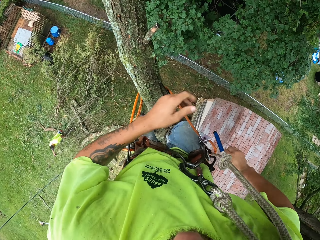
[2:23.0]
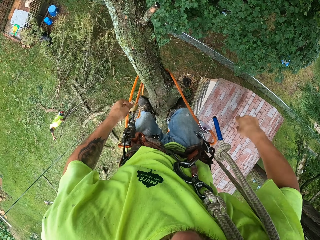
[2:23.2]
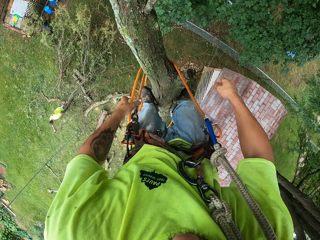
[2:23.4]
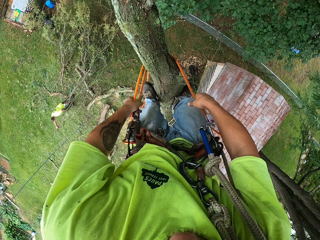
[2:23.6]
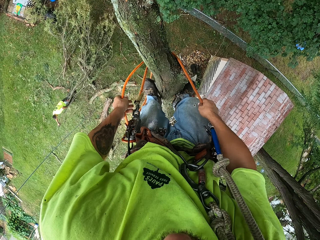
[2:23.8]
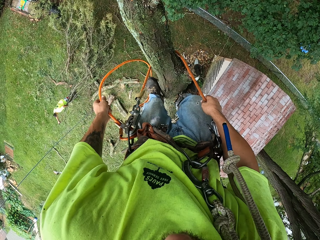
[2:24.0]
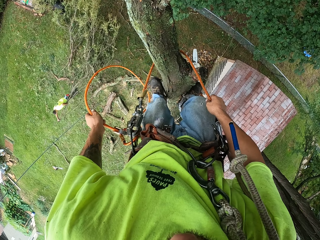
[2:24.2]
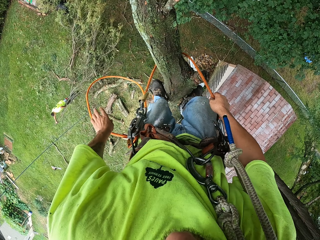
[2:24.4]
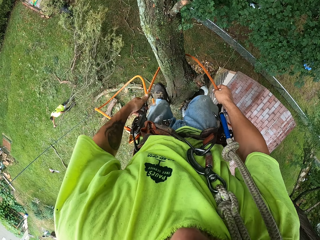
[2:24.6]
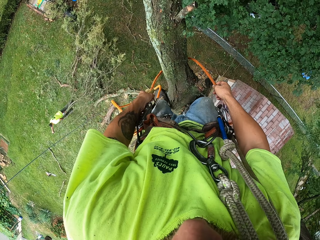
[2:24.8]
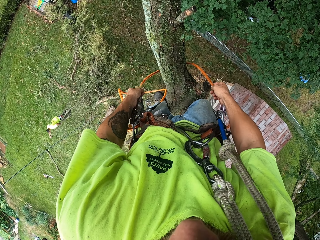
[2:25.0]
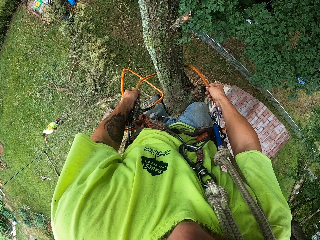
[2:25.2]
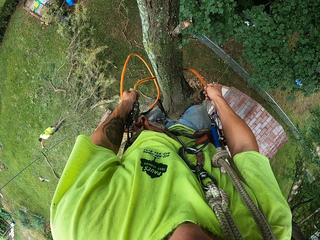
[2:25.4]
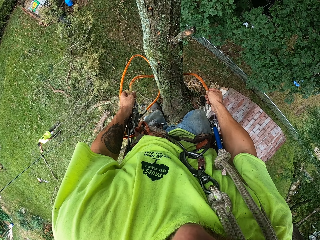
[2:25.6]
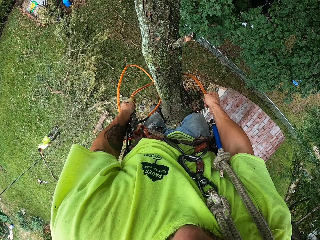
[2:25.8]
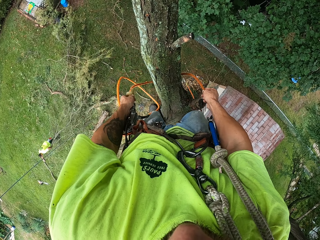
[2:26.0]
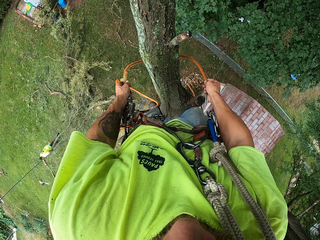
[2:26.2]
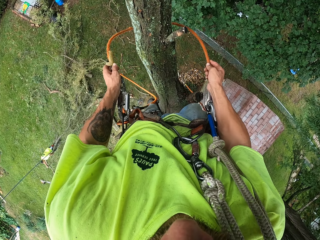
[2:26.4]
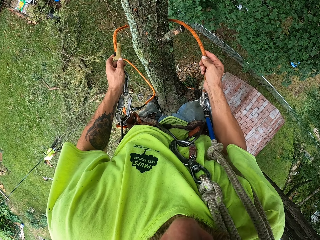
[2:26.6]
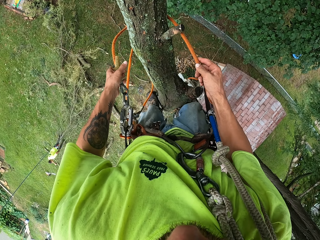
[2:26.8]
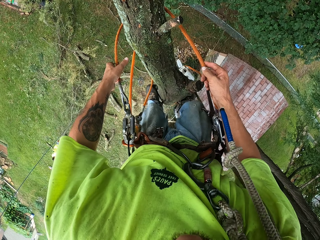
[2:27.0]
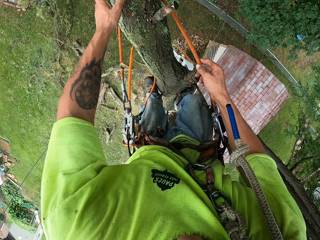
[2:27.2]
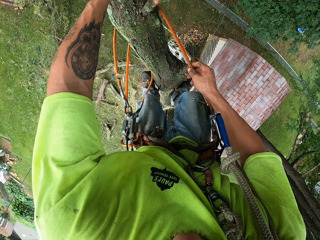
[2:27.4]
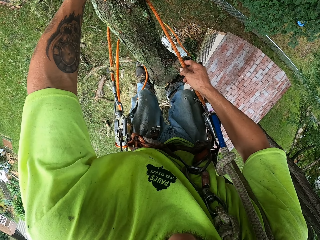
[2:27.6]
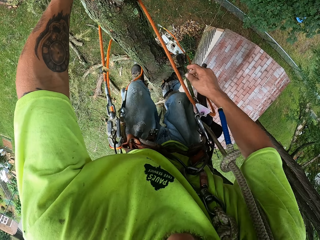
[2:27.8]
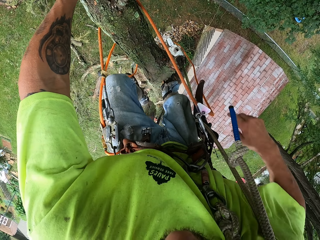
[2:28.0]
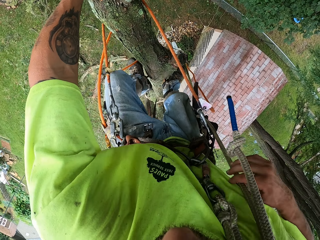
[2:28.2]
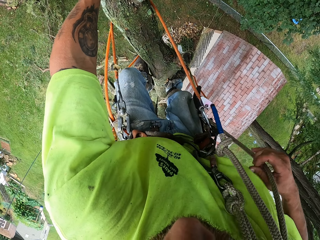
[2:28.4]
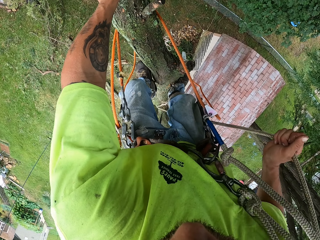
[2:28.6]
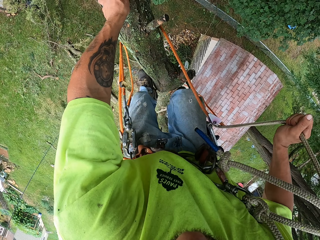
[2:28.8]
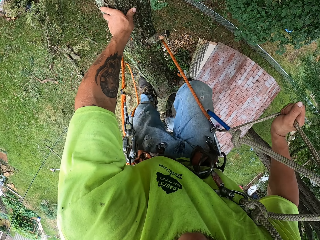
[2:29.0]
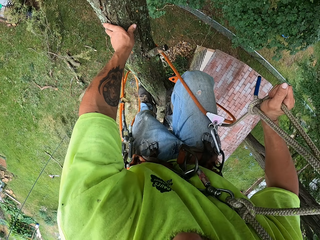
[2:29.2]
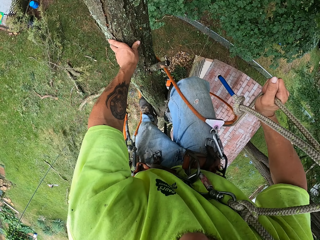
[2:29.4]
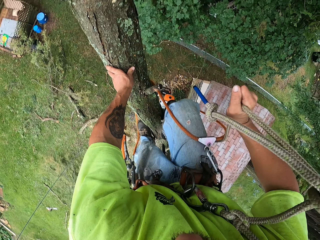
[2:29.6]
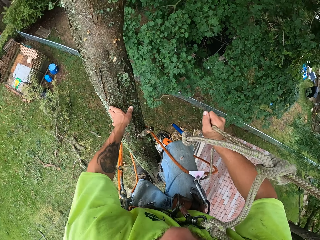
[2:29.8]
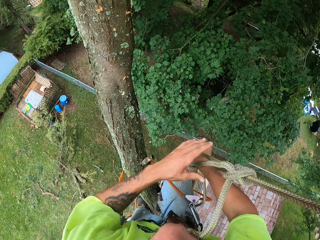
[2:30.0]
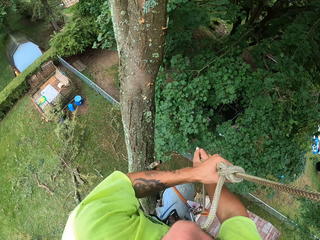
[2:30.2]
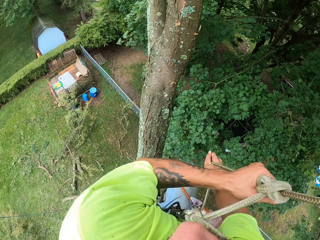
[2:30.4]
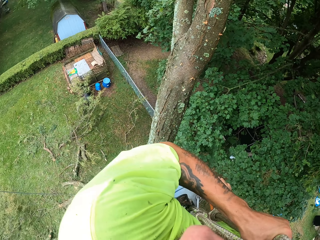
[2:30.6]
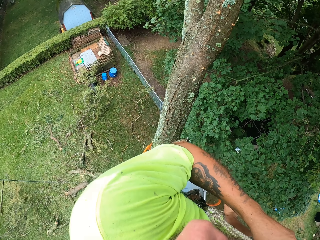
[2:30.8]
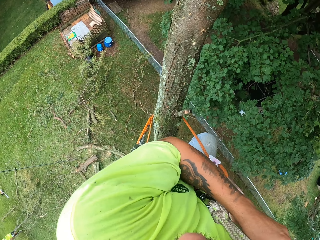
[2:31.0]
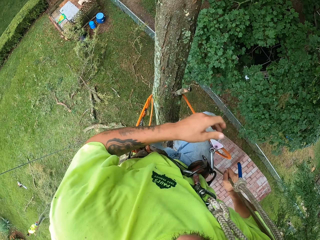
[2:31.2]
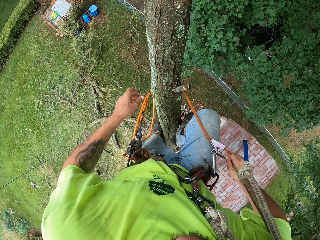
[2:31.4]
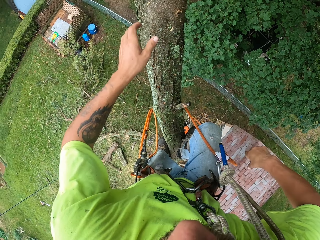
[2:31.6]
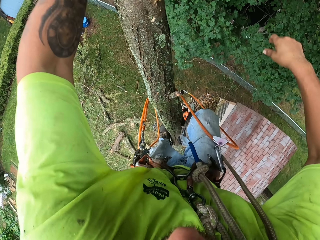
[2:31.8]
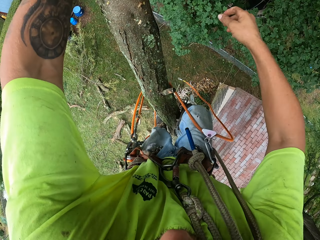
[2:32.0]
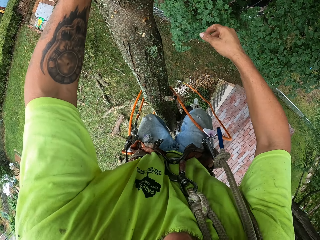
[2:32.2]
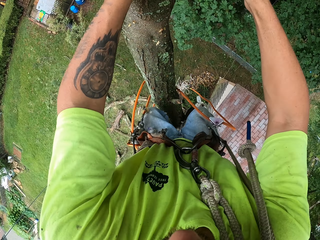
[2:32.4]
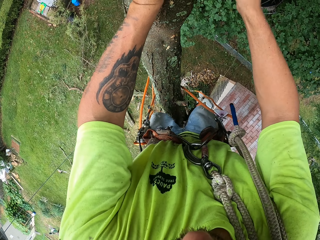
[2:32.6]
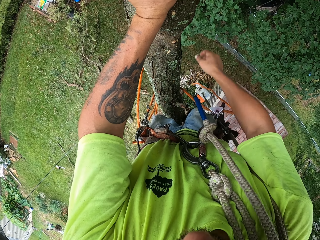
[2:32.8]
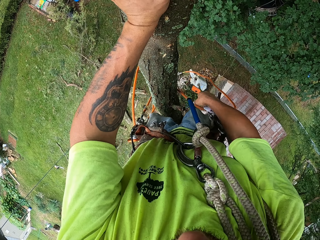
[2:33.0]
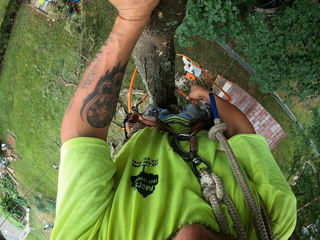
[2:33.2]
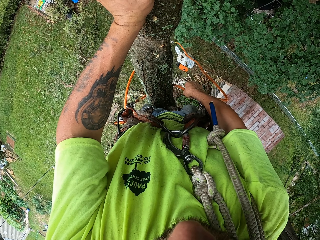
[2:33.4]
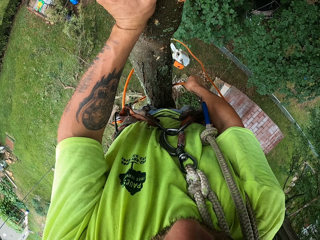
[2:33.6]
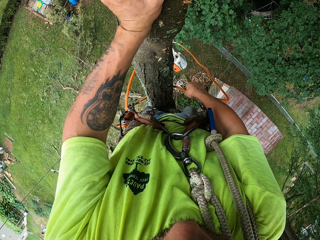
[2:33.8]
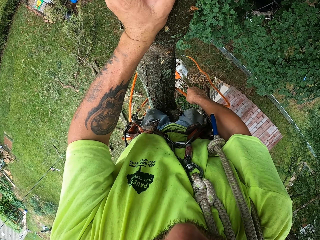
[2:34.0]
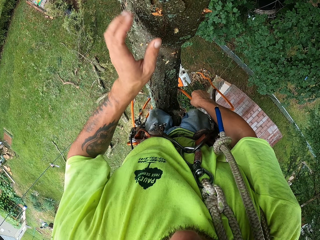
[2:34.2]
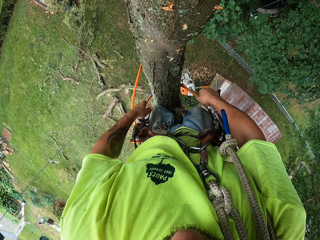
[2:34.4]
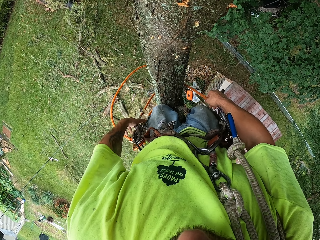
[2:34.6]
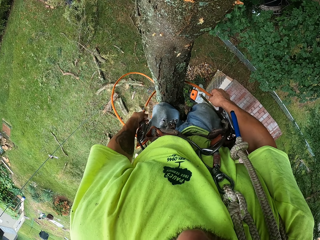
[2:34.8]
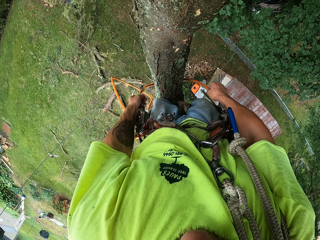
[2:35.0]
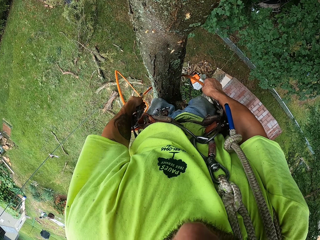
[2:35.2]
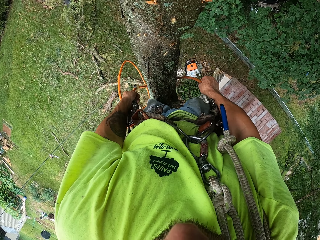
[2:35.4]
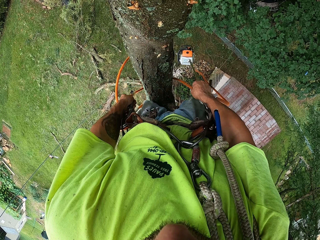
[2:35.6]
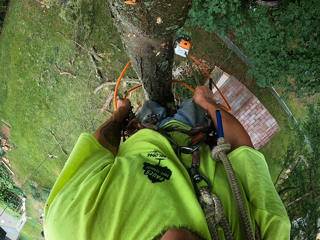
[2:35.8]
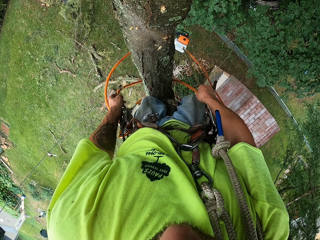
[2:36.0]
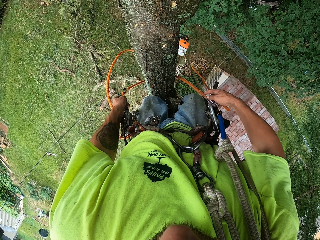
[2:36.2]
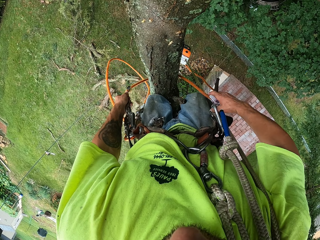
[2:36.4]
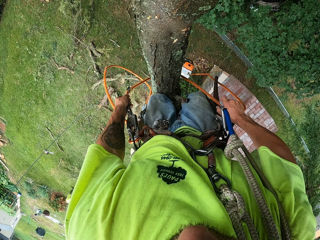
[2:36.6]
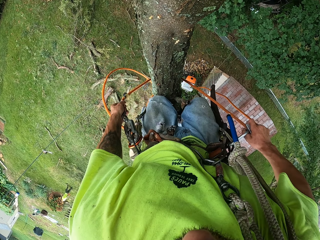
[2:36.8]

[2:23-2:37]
The camera wearer adjusts the tree climbing rope around his waist with his right hand. A man pulls a branch. The camera wearer climbs up the tree with the rope in his right hand. He adjusts the rope with both hands. He adjusts the tree climbing rope around his waist with both hands.

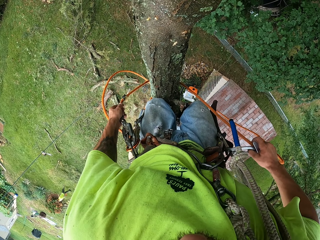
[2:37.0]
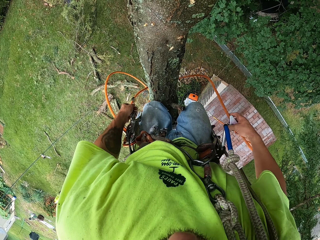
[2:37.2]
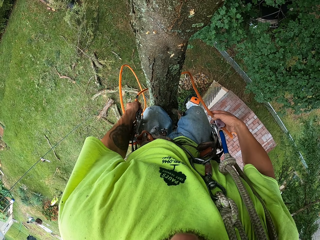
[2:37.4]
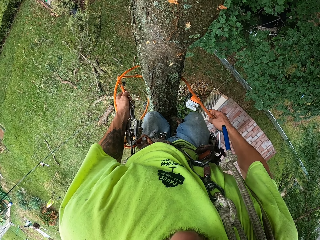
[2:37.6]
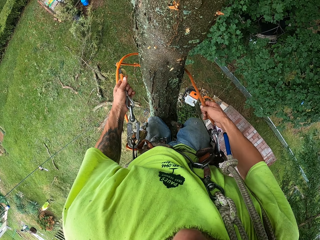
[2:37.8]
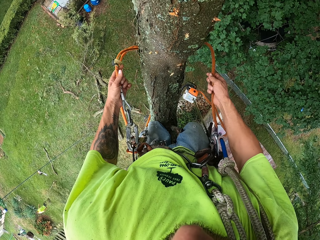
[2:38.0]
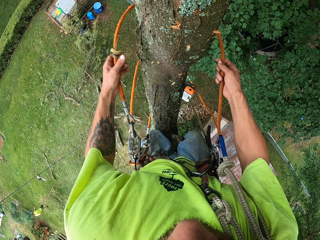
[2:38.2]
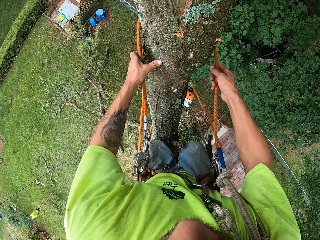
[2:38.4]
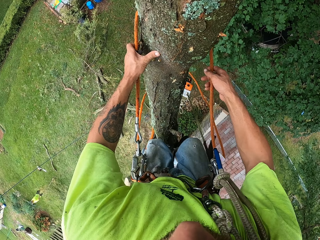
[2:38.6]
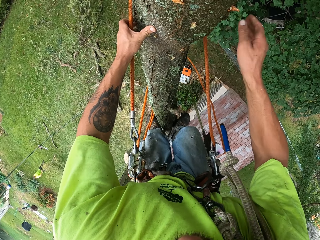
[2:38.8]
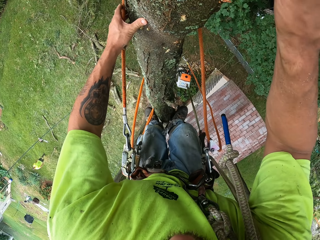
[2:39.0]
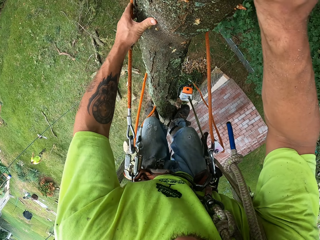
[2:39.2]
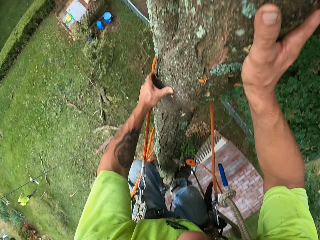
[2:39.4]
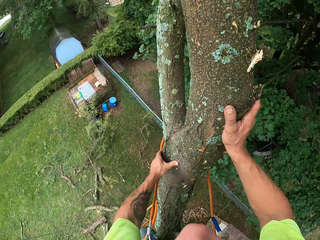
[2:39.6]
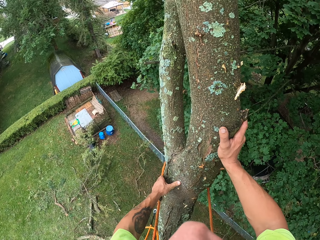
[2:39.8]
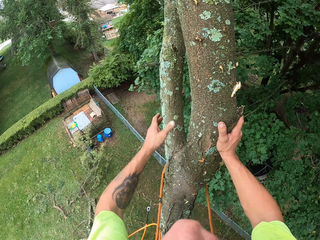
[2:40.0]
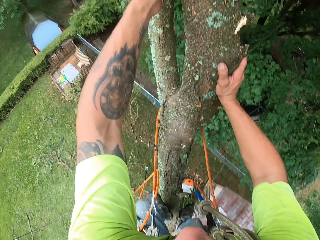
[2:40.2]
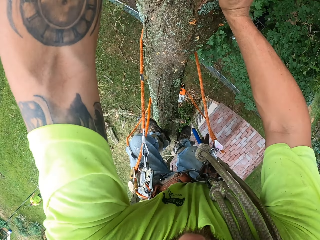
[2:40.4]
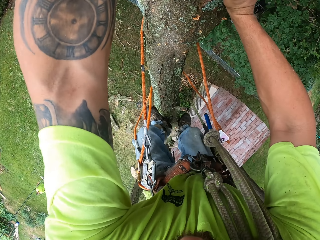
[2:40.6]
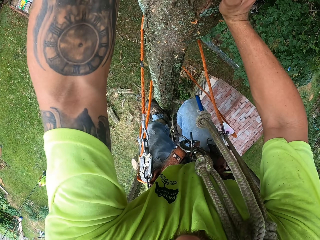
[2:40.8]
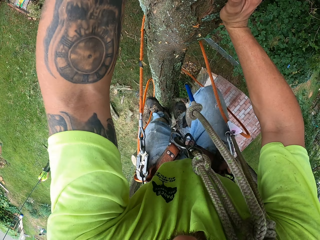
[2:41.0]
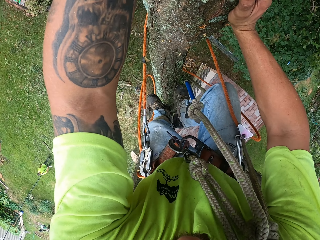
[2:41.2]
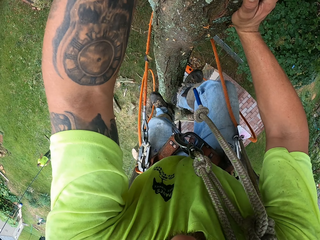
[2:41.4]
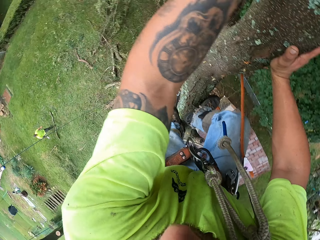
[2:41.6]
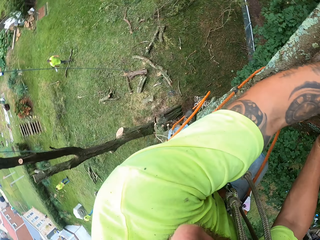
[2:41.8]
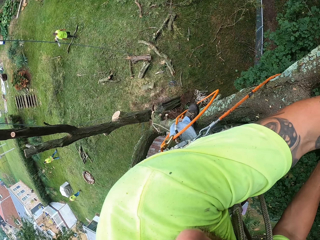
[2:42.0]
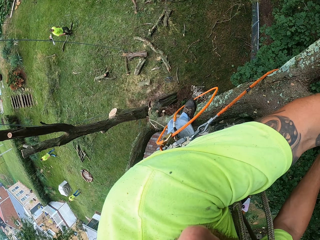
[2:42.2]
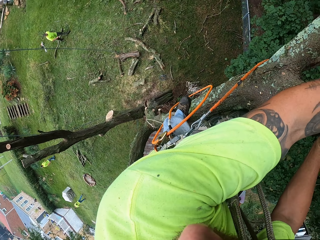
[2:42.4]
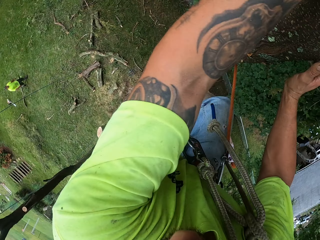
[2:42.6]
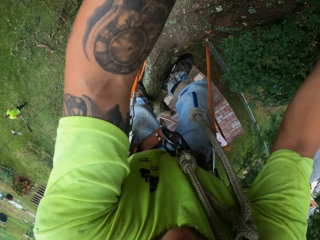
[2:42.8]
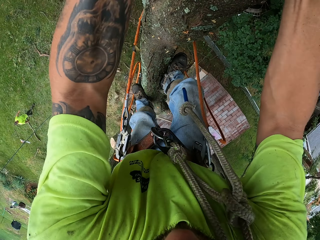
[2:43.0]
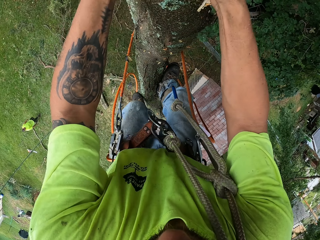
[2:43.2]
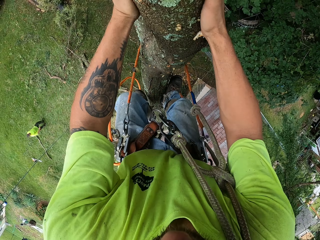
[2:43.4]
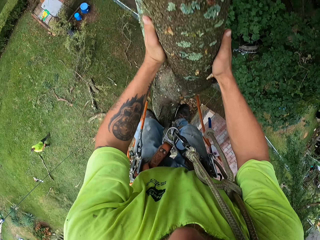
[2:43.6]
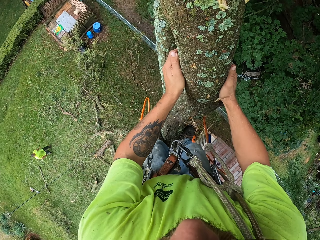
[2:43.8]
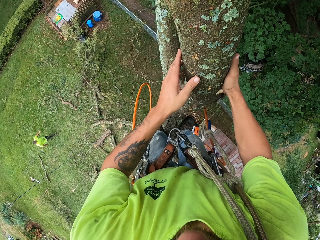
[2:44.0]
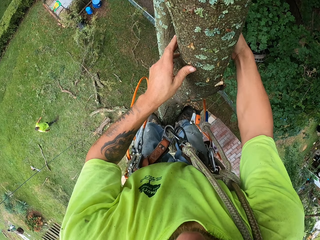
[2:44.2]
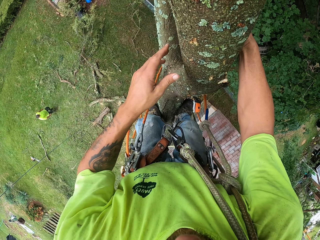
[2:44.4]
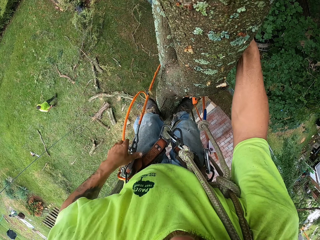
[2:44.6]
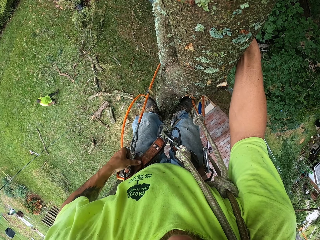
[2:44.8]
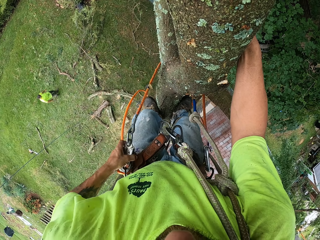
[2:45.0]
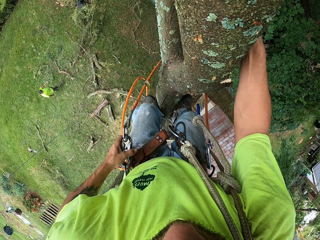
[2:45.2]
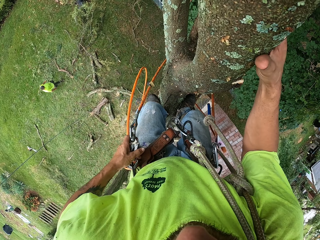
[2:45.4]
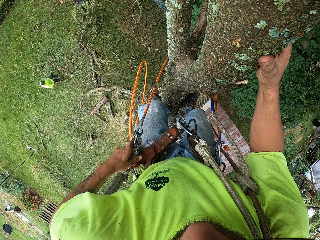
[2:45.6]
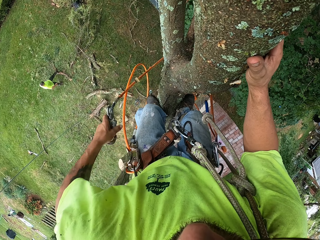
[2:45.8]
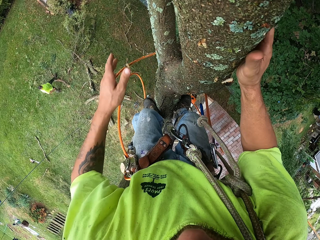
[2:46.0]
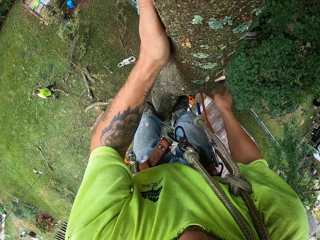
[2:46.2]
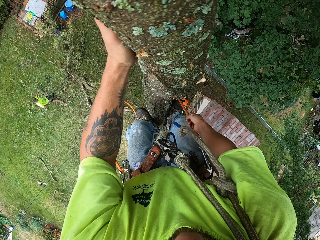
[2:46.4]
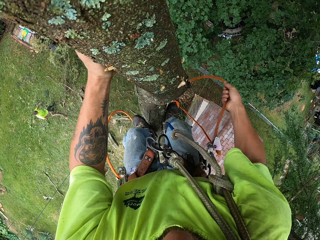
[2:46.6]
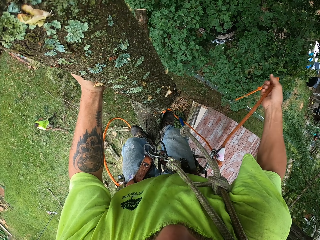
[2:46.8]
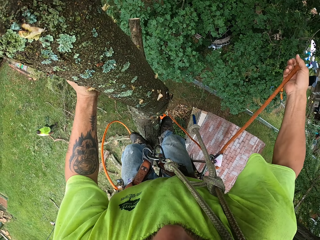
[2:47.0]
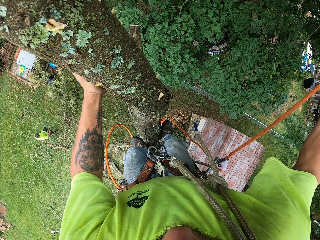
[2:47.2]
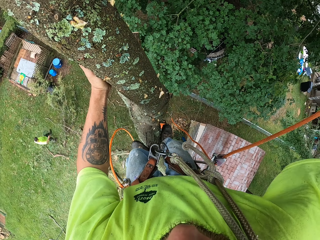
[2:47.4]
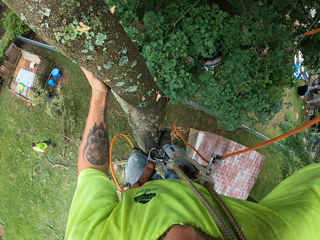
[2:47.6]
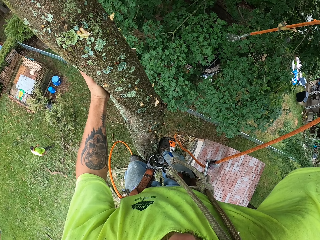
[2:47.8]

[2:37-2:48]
The camera wearer climbs up the tree. A man walks. The camera wearer unhooks the tree climbing rope from the waist kit with his left hand. He picks up the tree climbing rope with his right hand.
